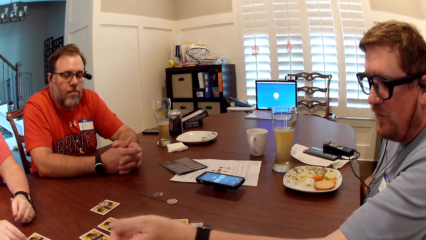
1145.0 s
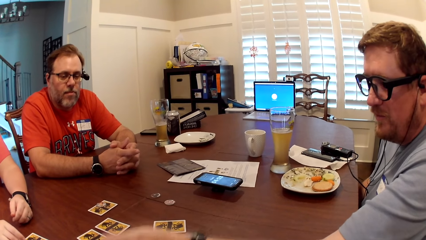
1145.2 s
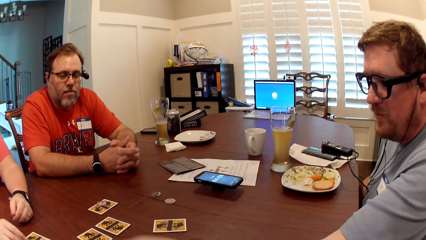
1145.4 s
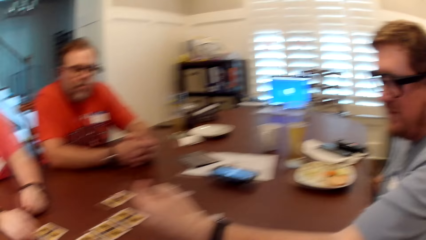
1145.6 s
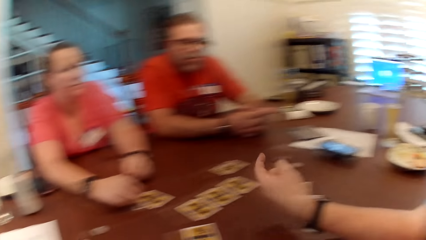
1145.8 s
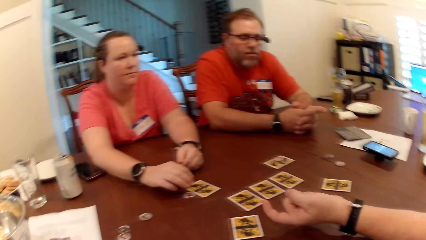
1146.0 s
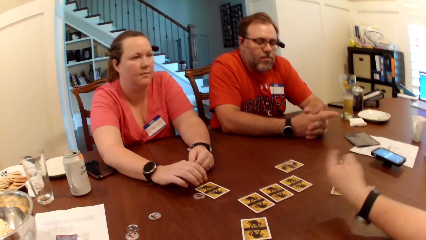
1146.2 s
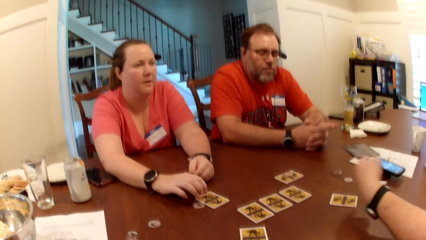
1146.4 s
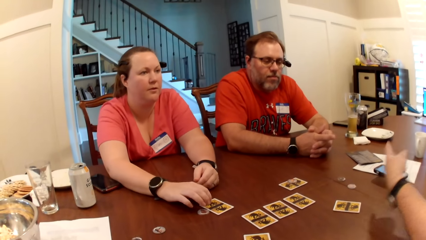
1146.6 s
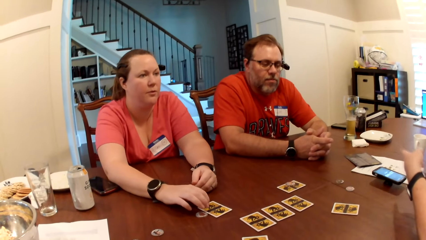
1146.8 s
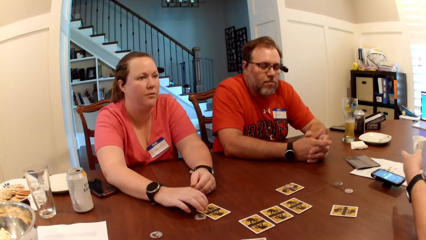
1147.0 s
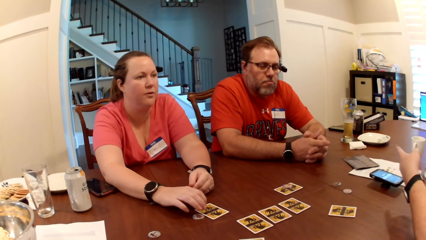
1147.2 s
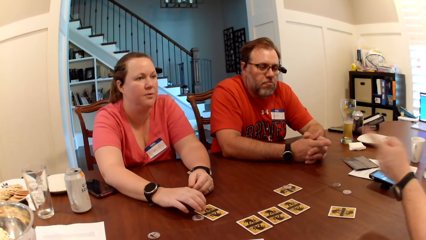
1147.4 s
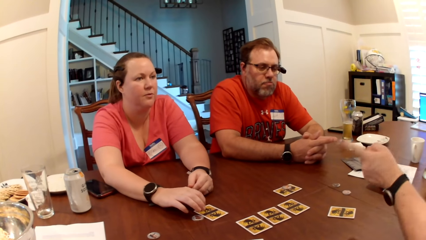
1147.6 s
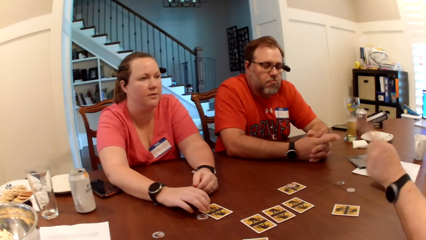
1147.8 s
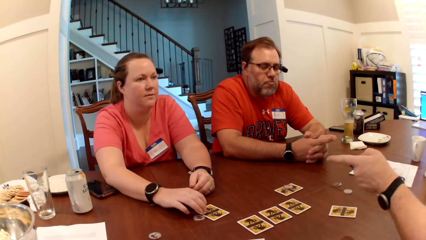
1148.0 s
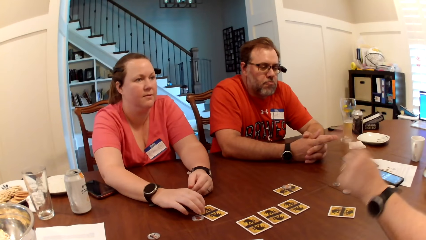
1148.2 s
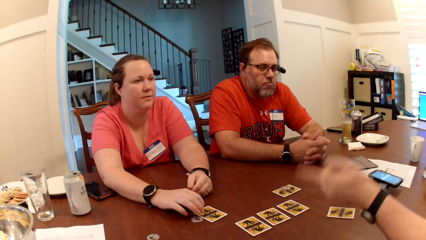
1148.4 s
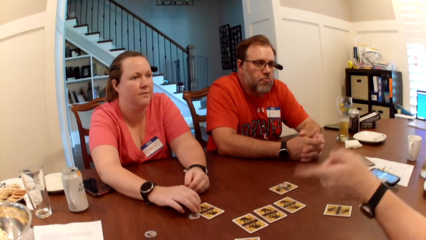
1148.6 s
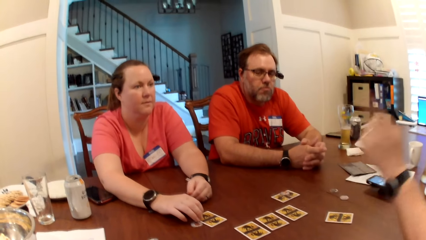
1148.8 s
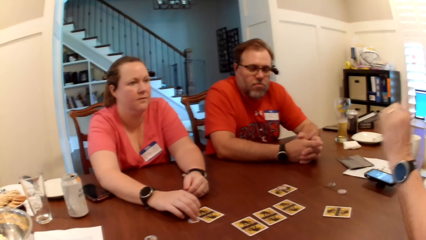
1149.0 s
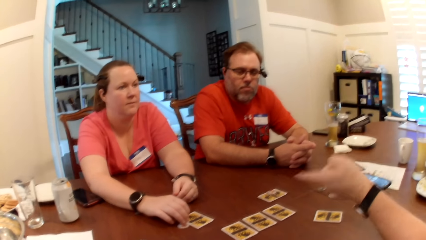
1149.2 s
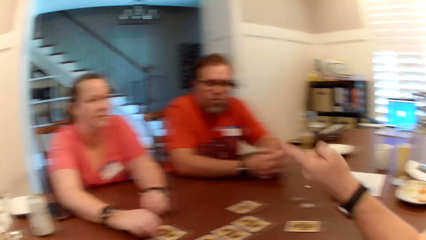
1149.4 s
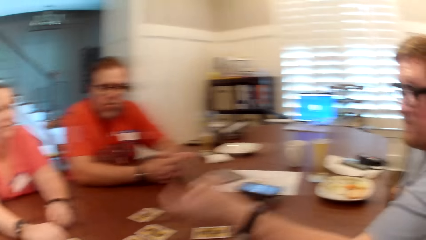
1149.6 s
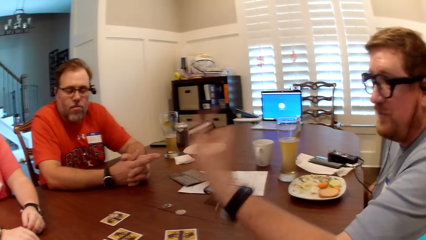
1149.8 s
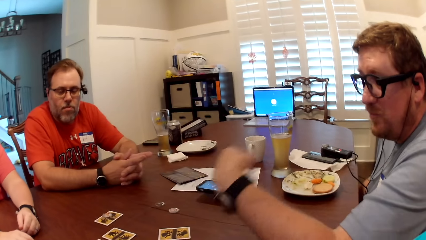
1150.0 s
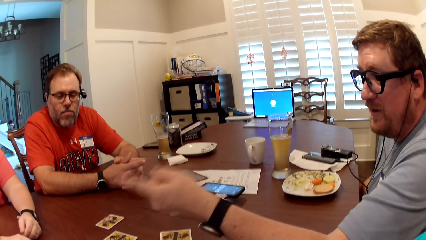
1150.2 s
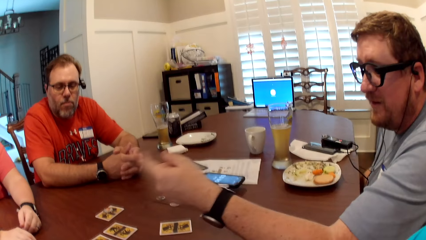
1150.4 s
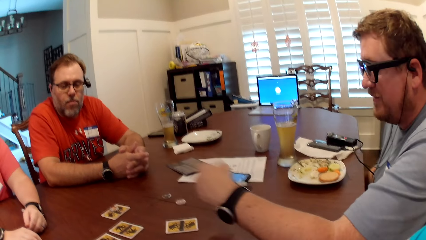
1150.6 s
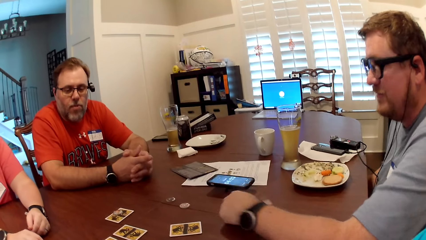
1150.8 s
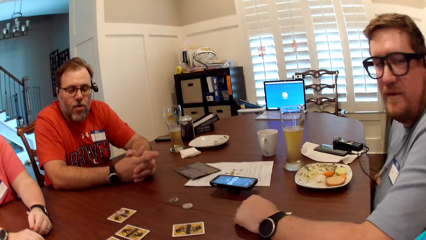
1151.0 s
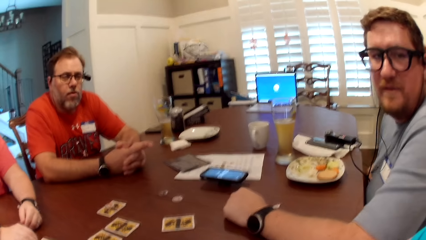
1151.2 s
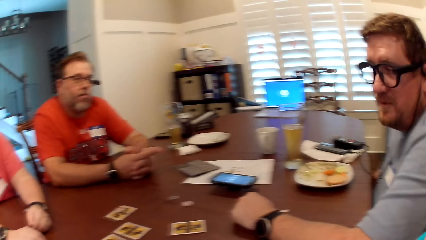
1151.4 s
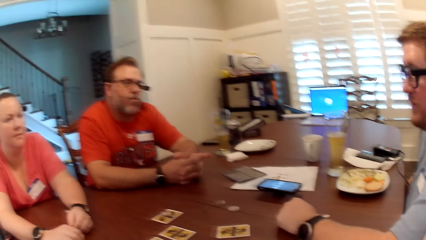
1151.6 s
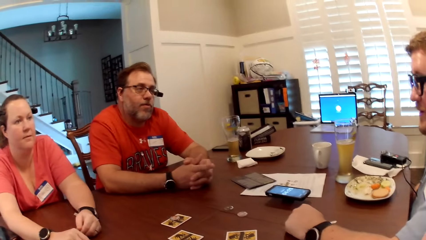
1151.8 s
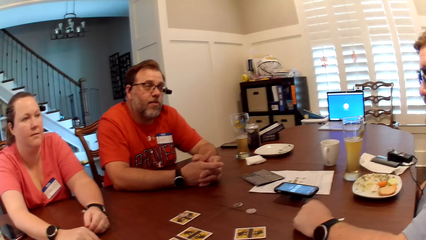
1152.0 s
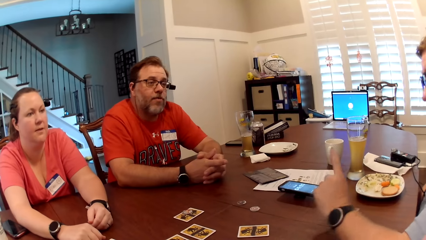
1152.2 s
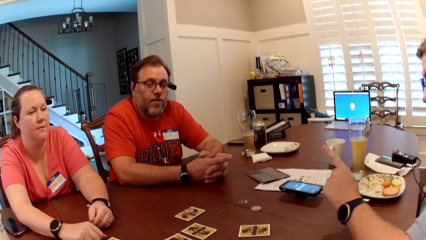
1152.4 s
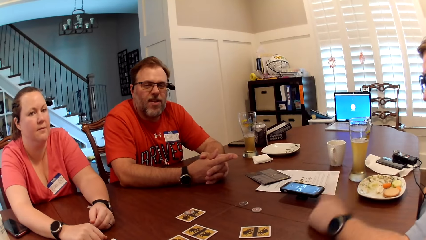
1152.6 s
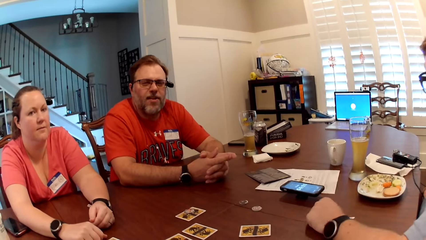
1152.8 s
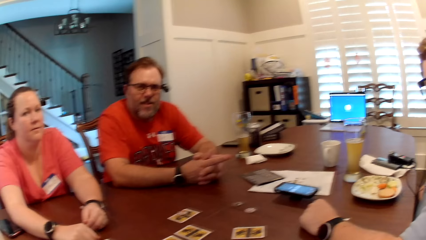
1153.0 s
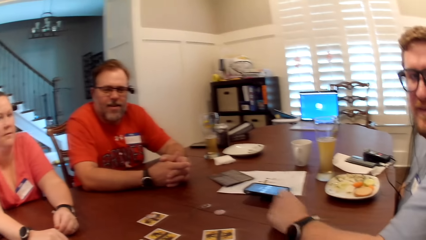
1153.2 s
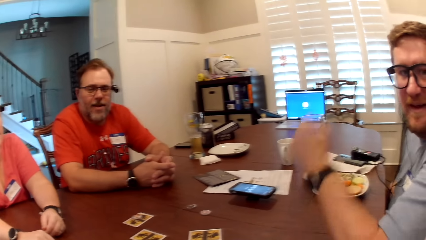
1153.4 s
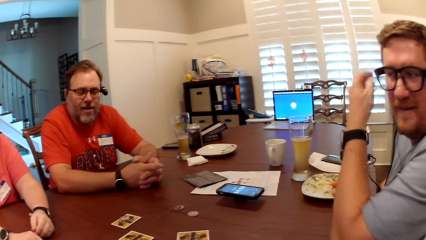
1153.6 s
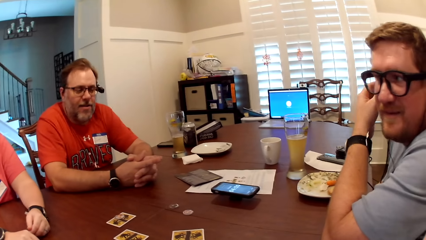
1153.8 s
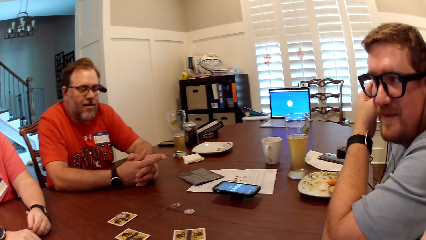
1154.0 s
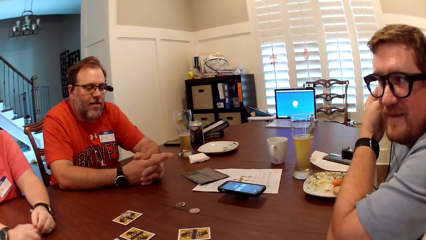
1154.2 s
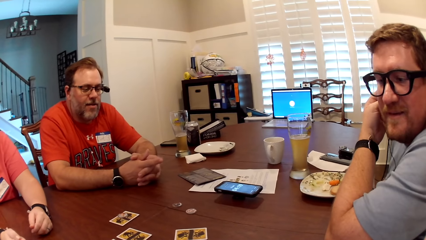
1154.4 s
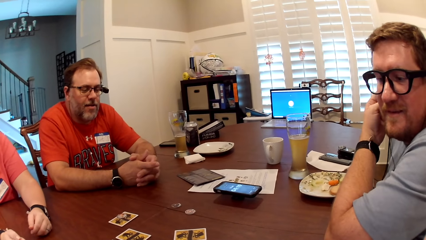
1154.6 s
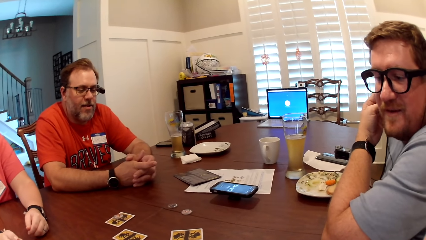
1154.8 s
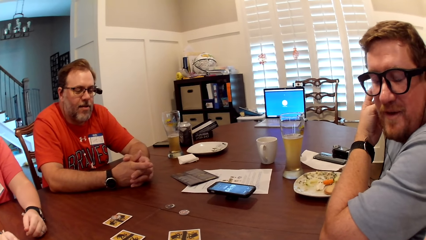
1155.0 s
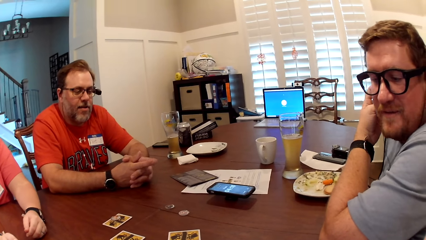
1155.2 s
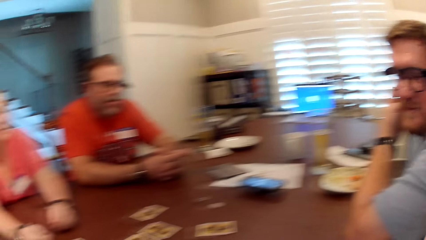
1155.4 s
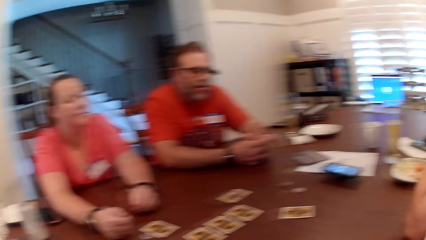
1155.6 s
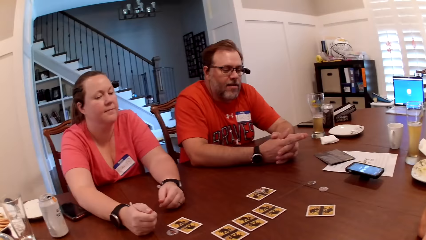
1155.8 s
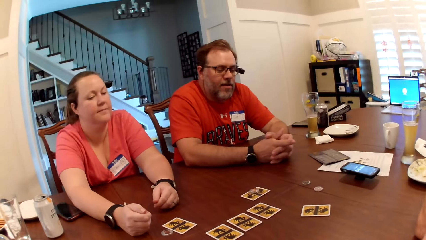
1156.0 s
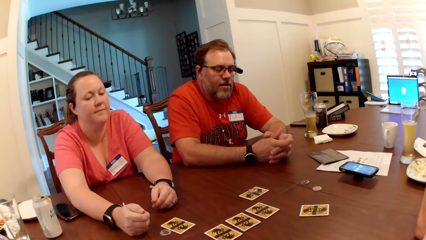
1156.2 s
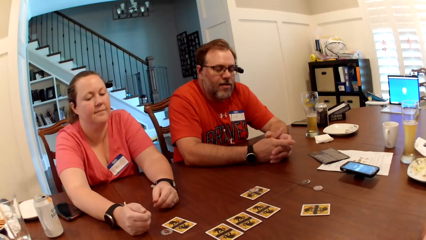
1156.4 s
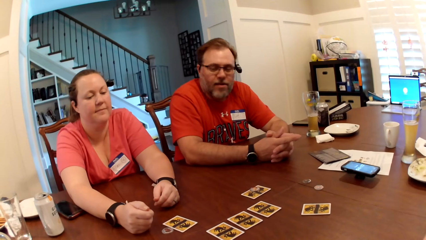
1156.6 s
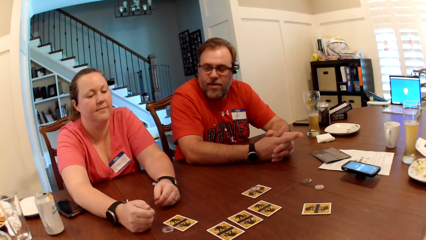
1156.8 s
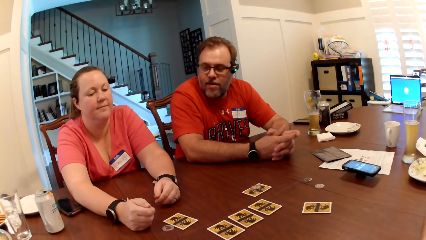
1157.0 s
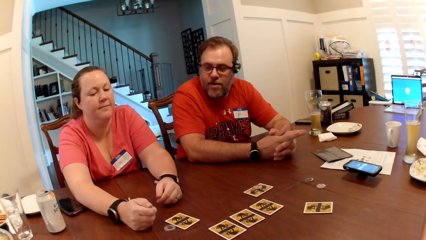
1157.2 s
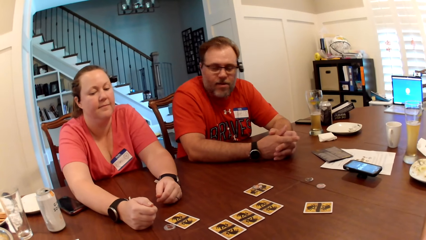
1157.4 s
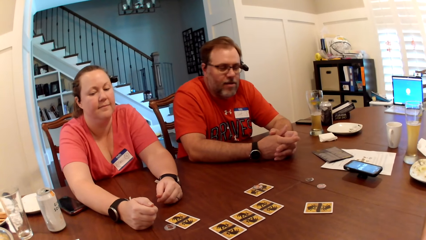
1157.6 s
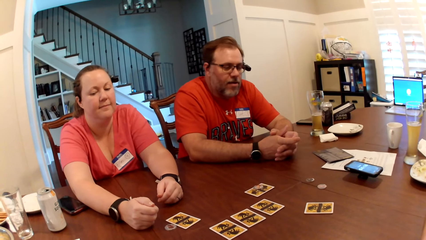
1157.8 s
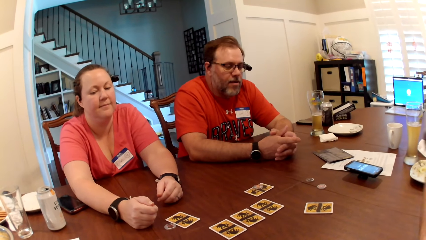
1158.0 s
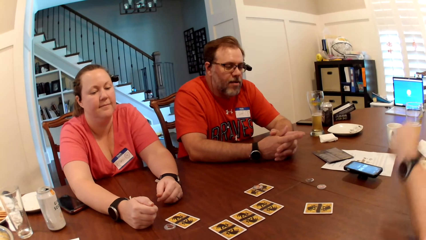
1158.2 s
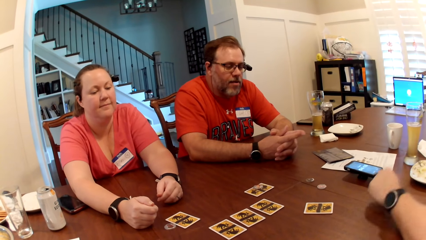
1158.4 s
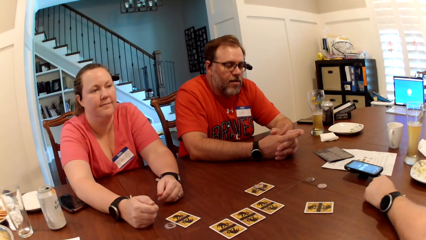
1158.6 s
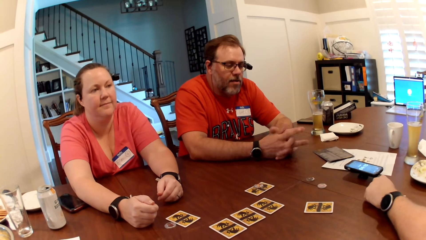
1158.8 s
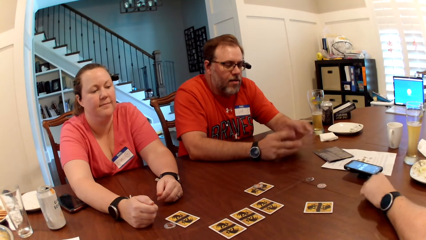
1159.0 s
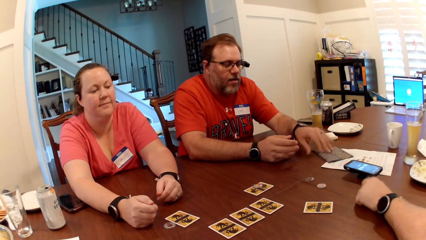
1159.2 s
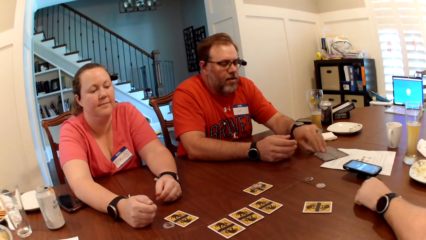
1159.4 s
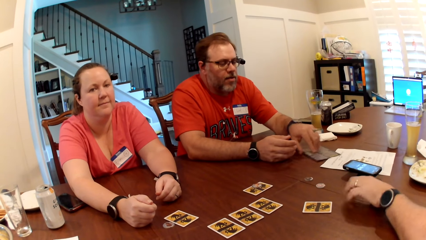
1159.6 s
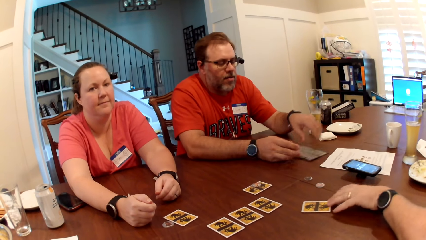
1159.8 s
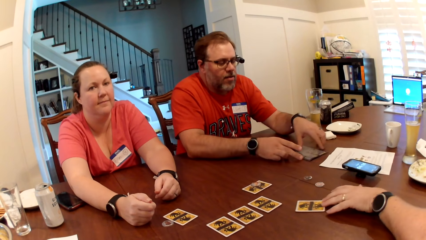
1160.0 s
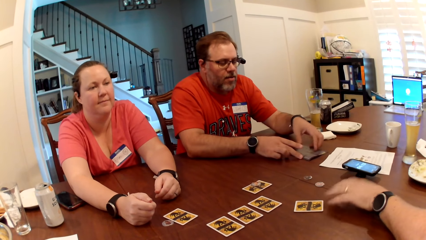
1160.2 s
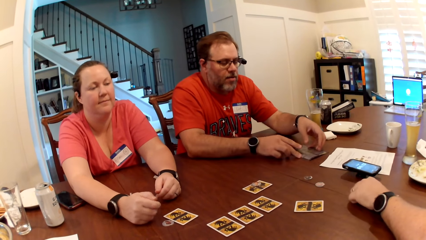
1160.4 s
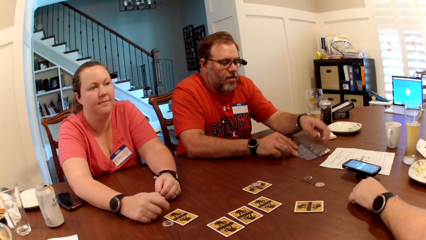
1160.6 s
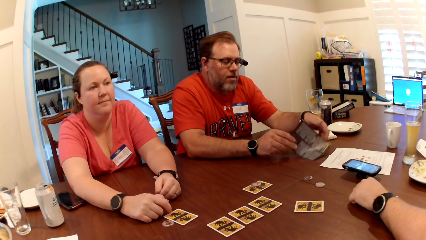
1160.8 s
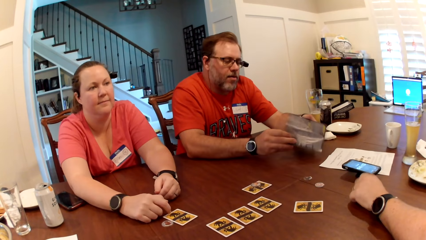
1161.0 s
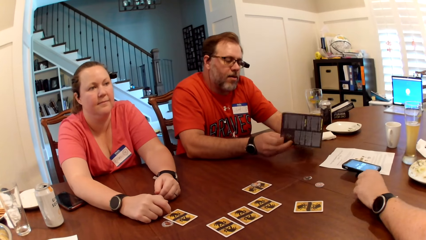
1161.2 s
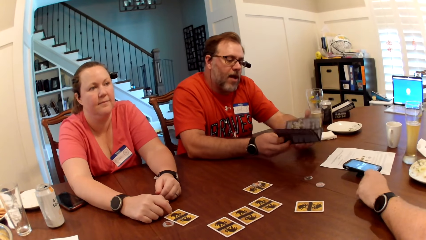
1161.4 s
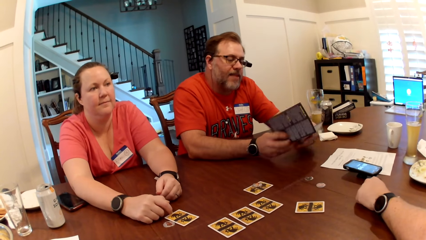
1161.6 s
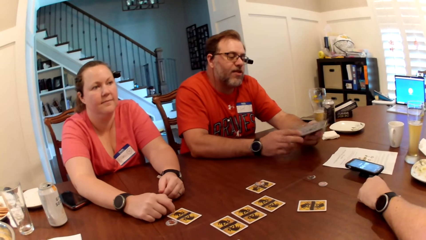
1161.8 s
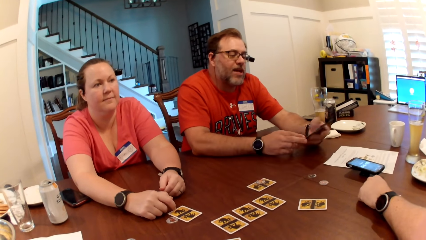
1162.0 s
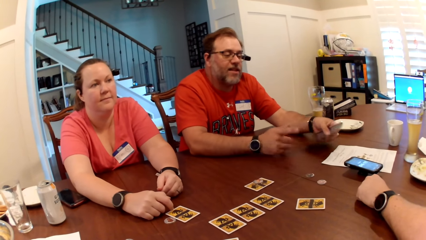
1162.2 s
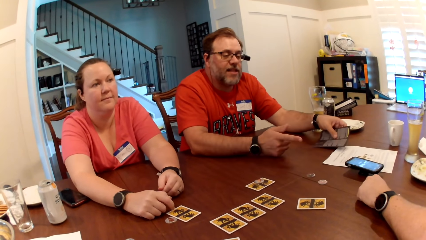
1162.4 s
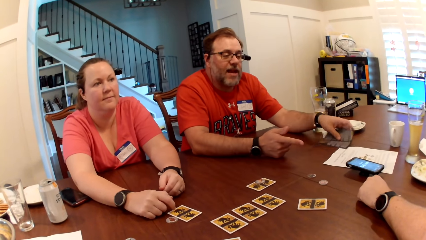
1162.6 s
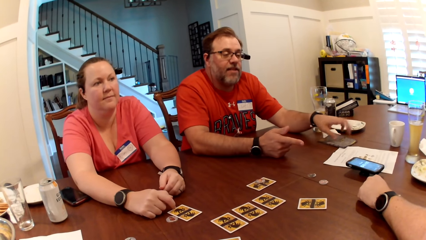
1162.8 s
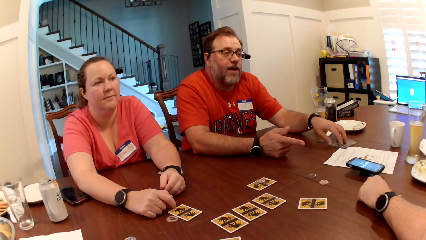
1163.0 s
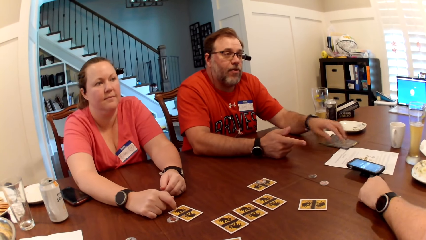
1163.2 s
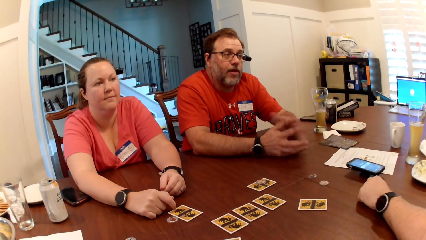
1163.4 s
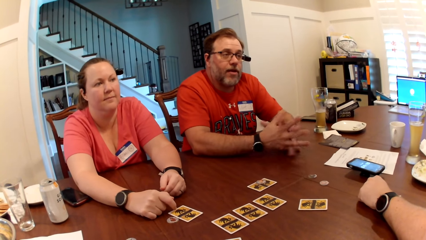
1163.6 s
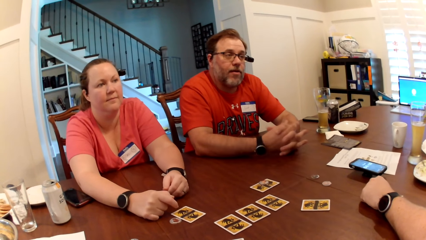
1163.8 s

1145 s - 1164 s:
The lady taps the card on the table with her right hand. The lady interacts with a man. The man interacts with the lady. The camera wearer interacts with another man. The first man interacts with the camera wearer. The other man looks around a room. The other man shifts the manual on the table with his left hand, picks up the manual on the table with his right hand, and opens the manual pages with both hands. The camera wearer looks around a room. The other man converses with the first man, the camera wearer and the lady. He drops the manual on the table with his left hand.
